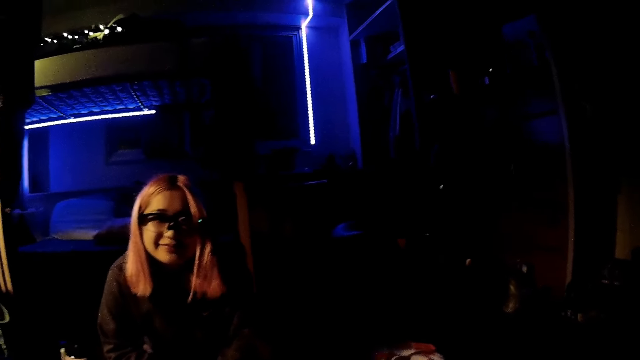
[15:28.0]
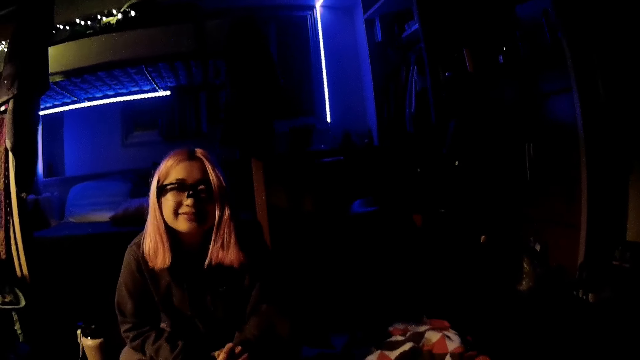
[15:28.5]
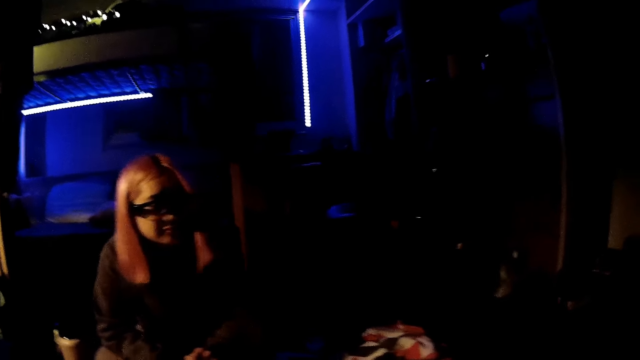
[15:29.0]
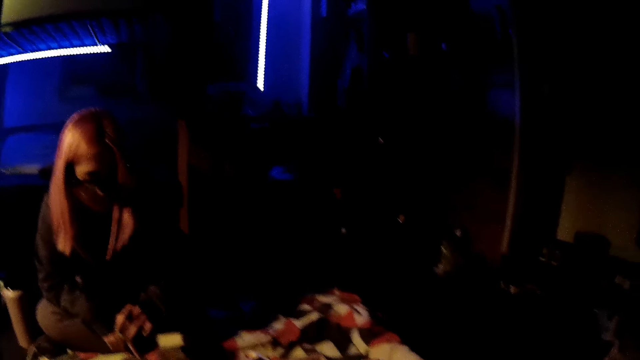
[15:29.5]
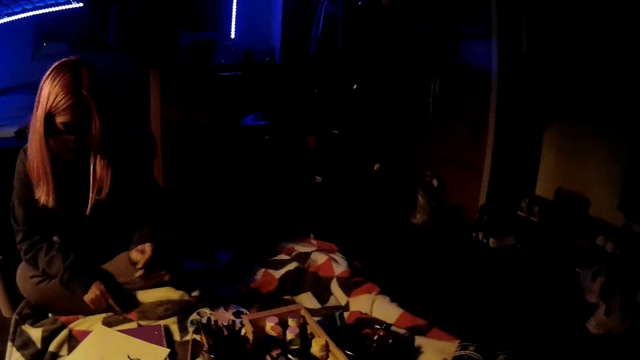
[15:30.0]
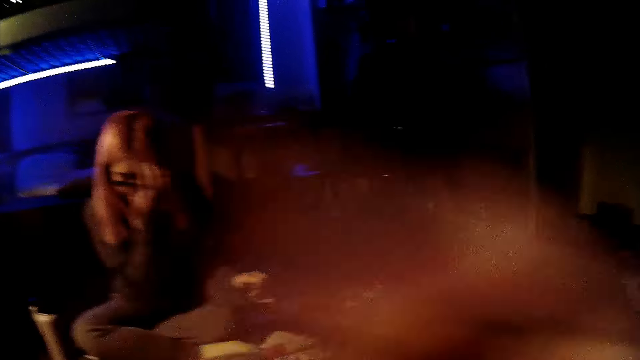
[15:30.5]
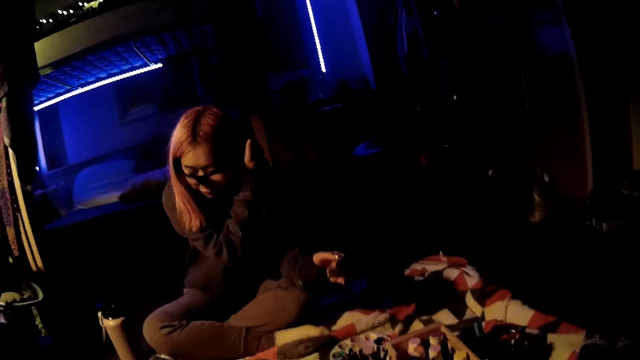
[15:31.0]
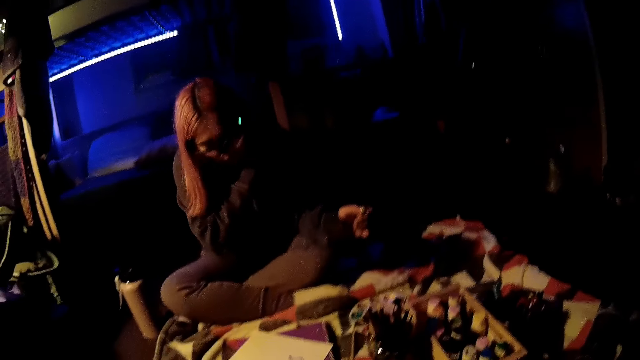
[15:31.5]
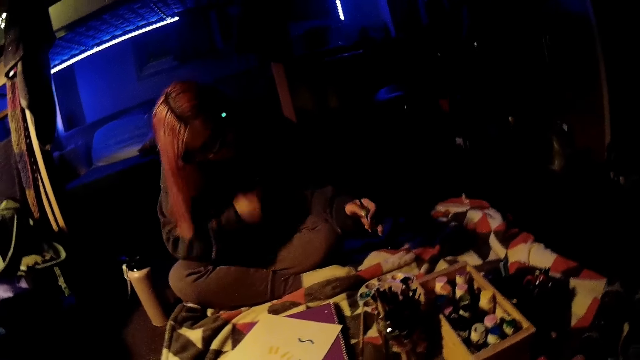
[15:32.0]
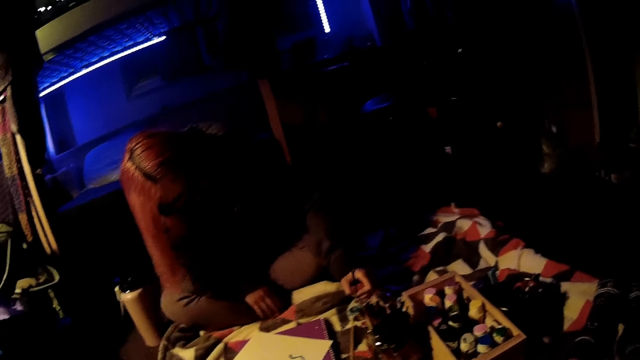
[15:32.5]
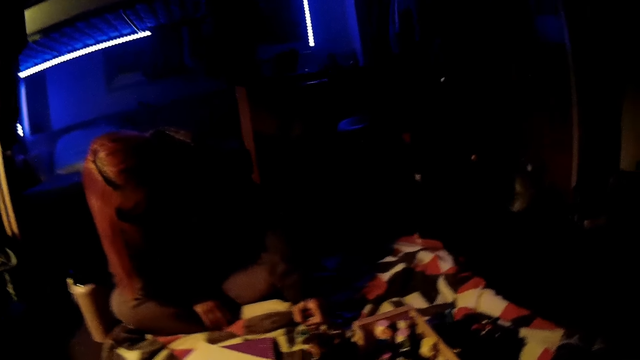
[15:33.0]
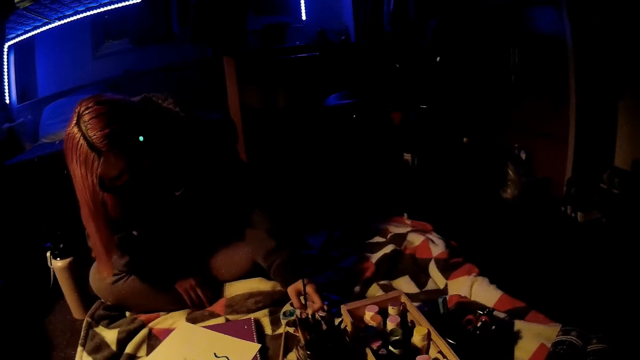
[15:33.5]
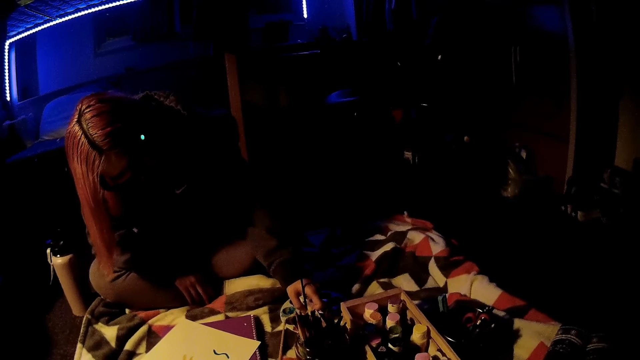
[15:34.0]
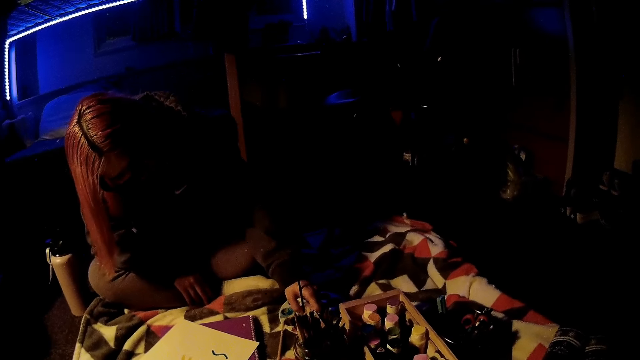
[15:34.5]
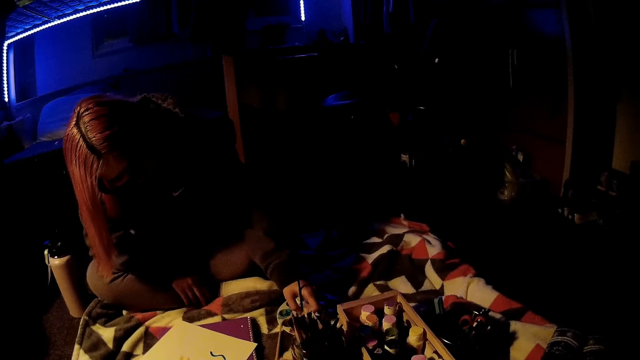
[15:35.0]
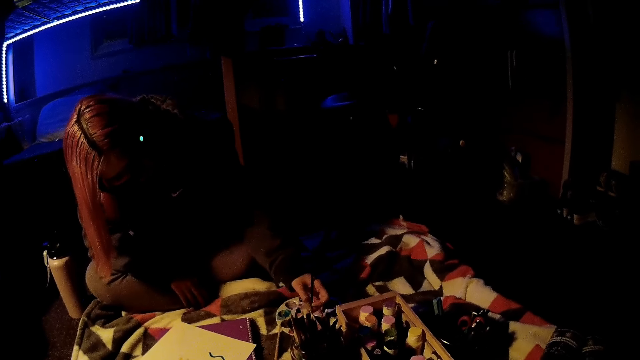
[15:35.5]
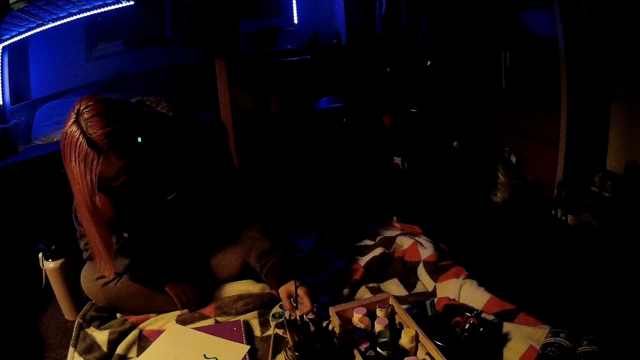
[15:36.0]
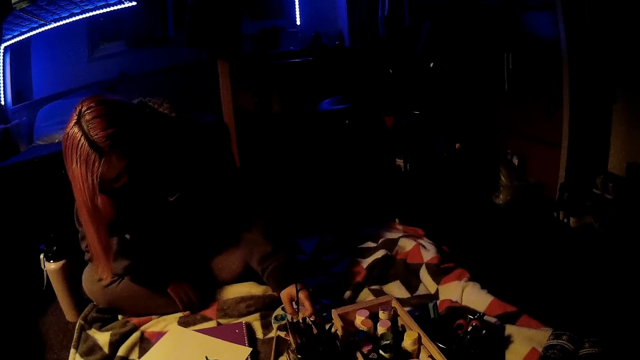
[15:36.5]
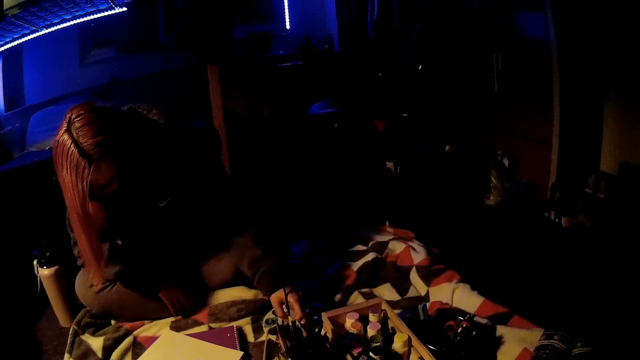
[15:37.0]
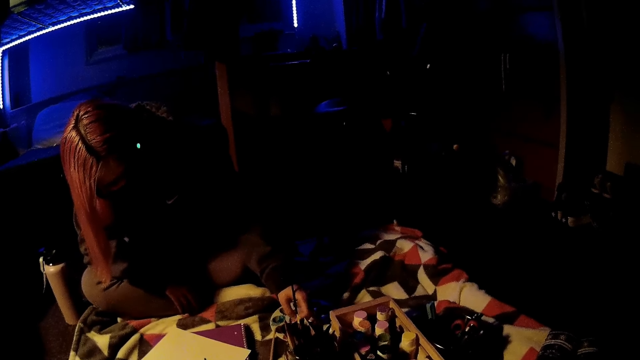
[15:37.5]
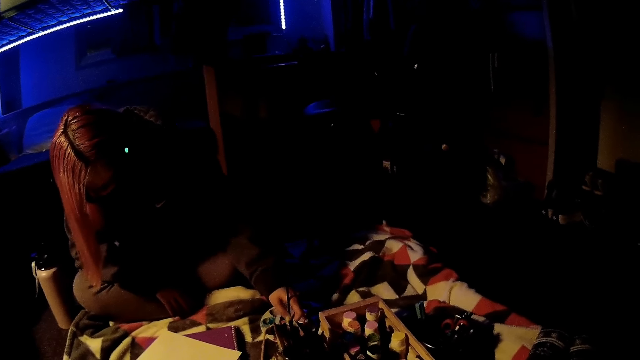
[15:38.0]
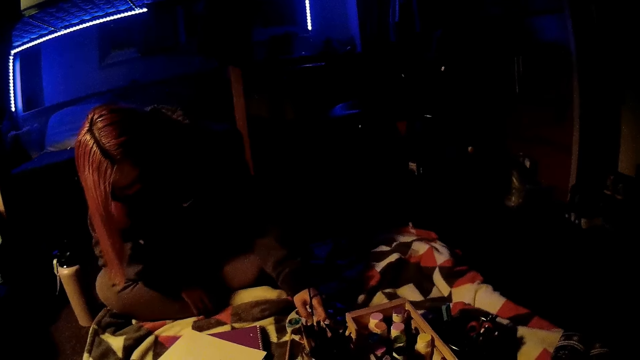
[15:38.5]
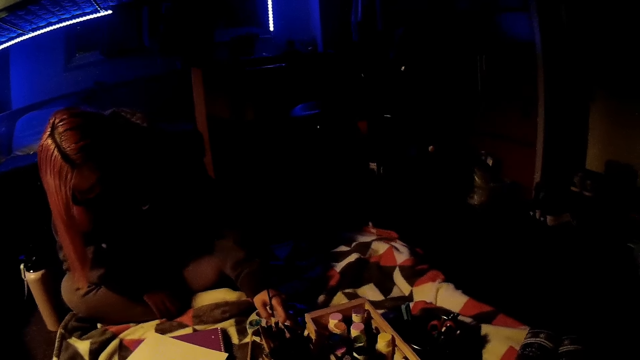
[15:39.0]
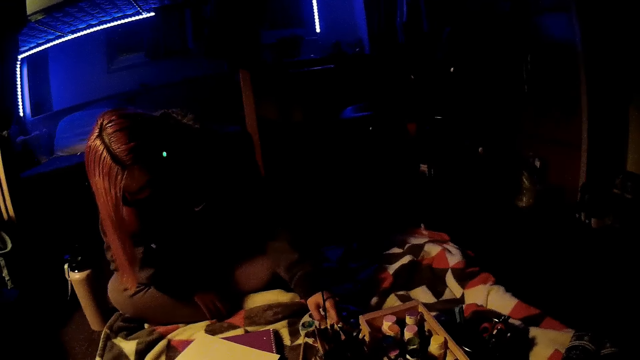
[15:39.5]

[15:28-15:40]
A woman smiles at another person. She nods her head, looks down on the paper and makes her hair. She dips the paint brush or drawing pen into the plastic with her right hand.

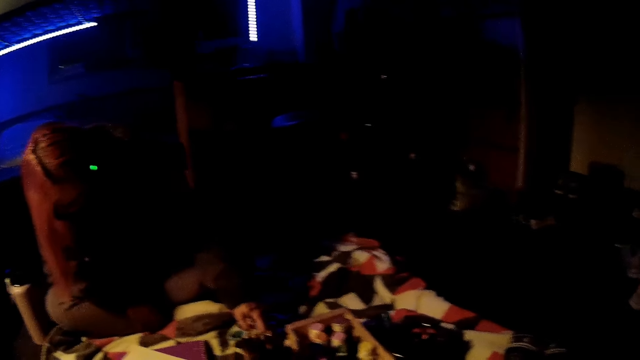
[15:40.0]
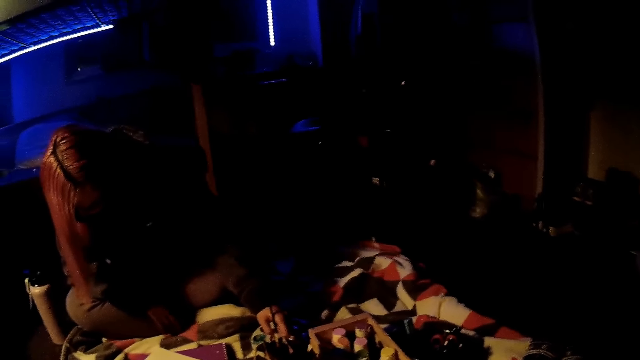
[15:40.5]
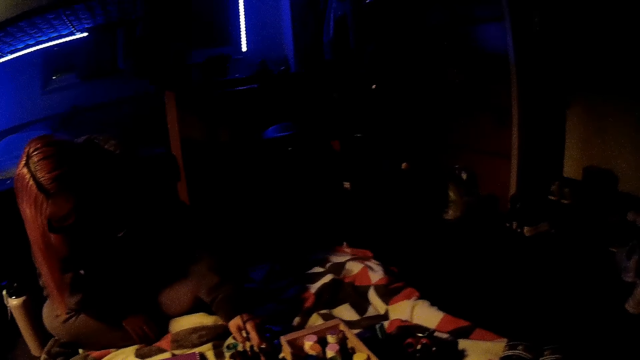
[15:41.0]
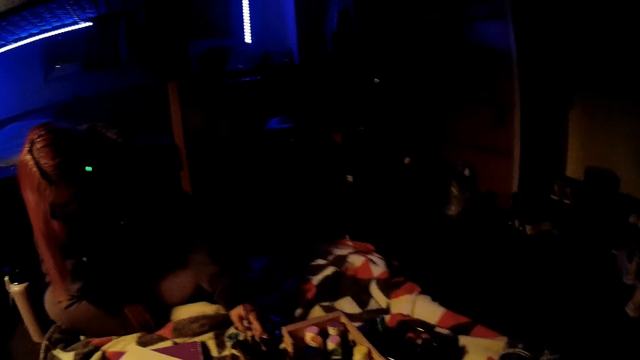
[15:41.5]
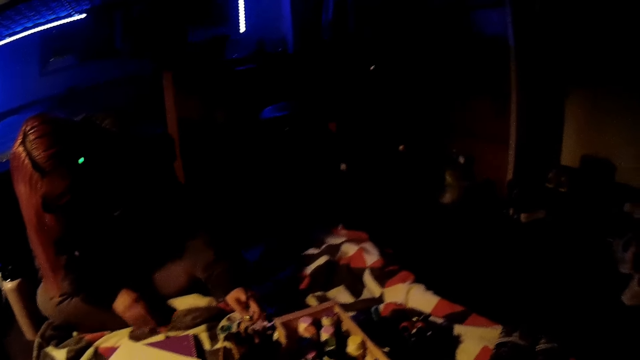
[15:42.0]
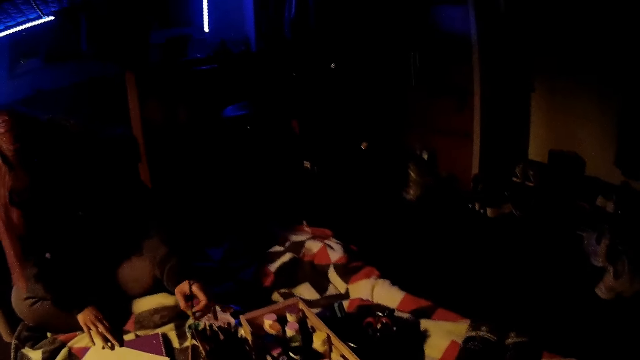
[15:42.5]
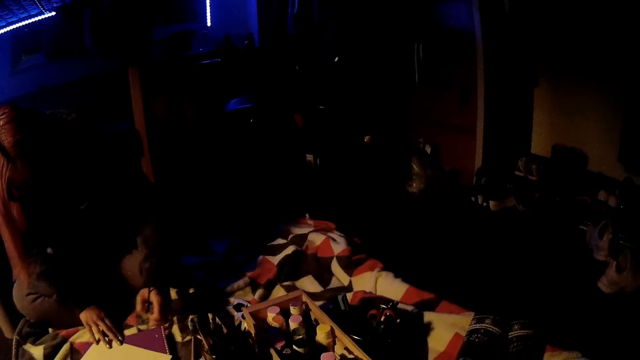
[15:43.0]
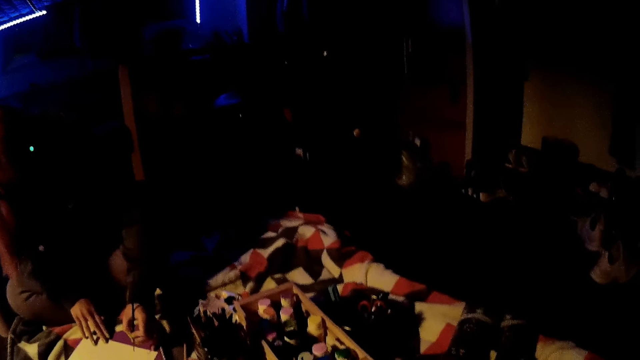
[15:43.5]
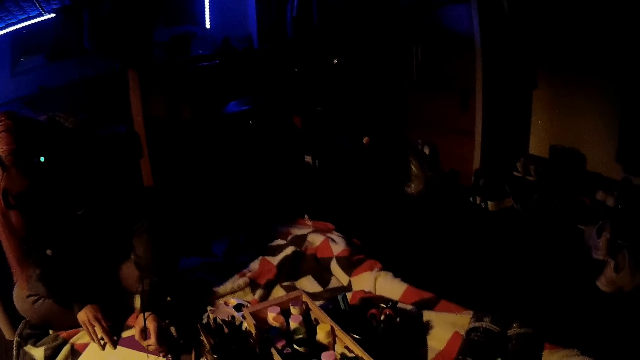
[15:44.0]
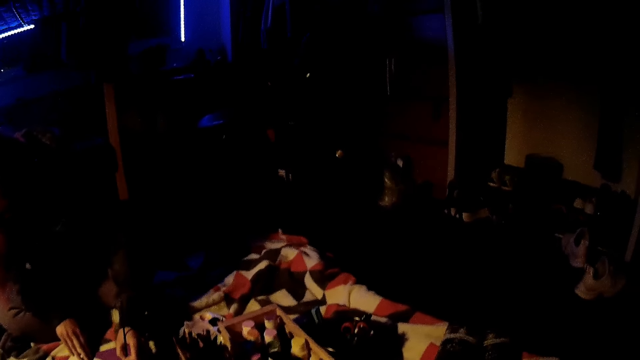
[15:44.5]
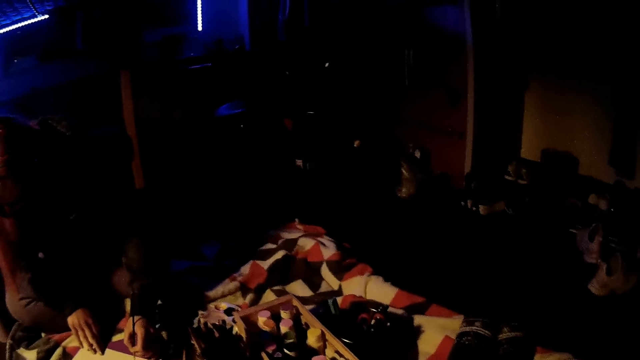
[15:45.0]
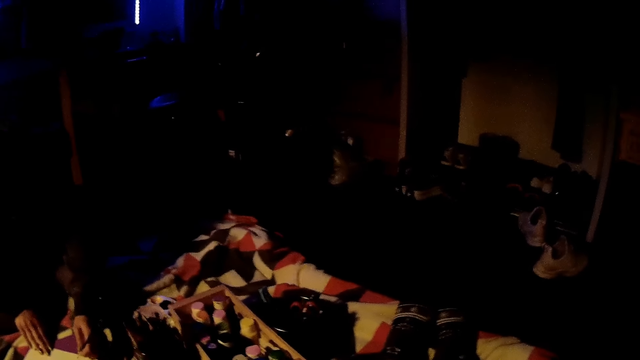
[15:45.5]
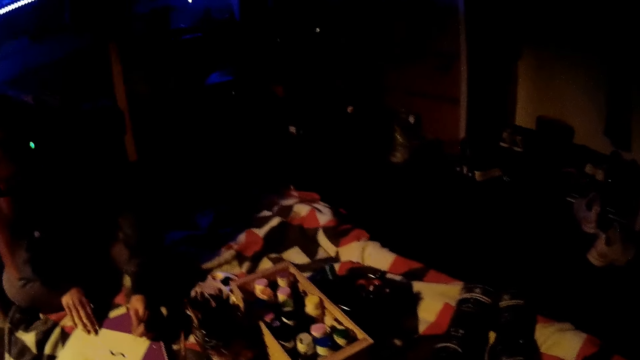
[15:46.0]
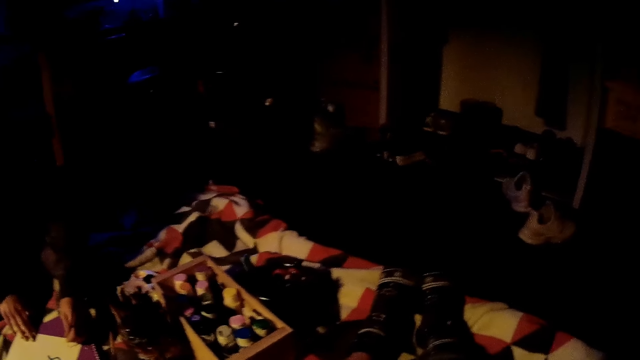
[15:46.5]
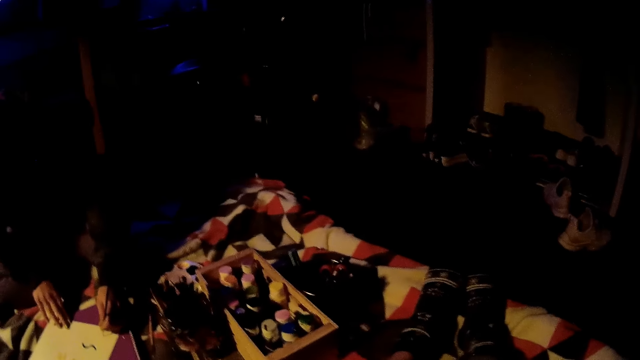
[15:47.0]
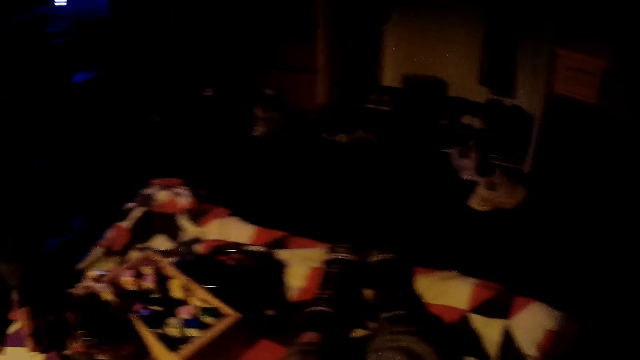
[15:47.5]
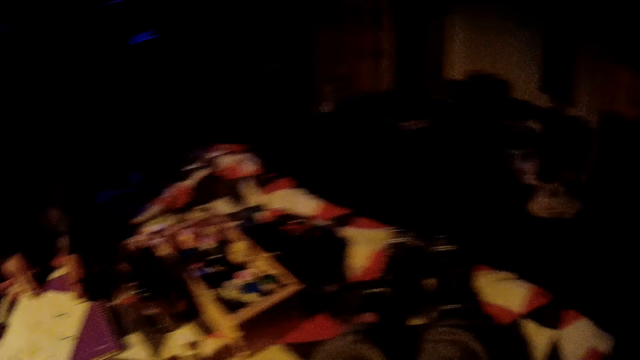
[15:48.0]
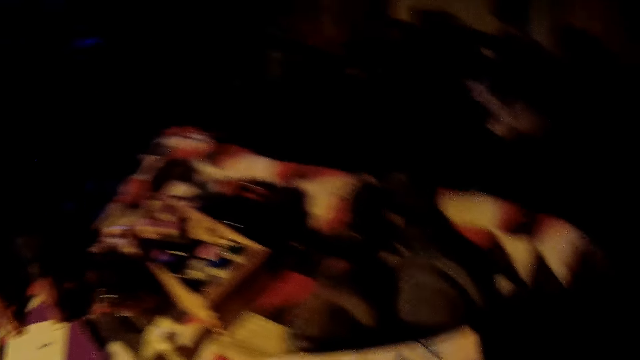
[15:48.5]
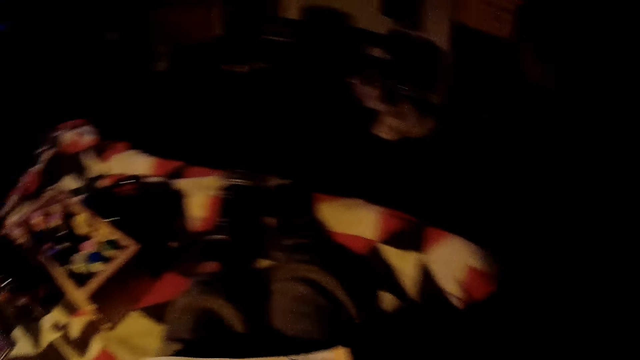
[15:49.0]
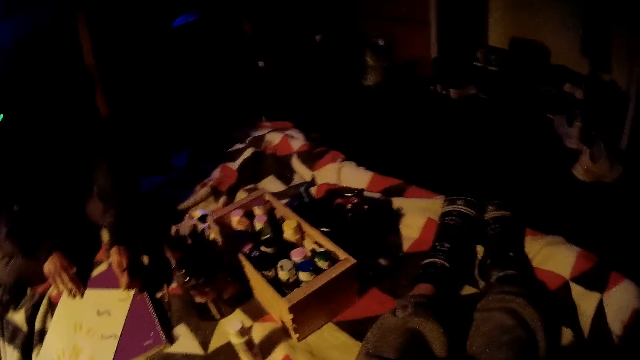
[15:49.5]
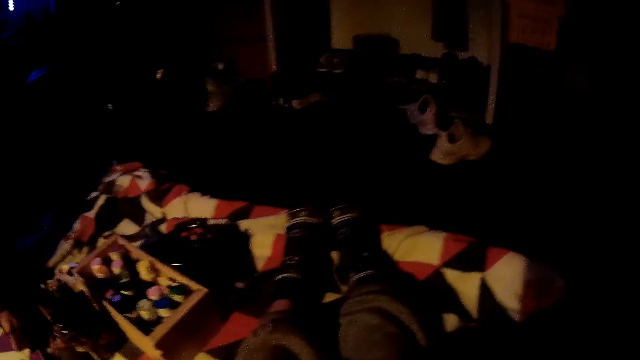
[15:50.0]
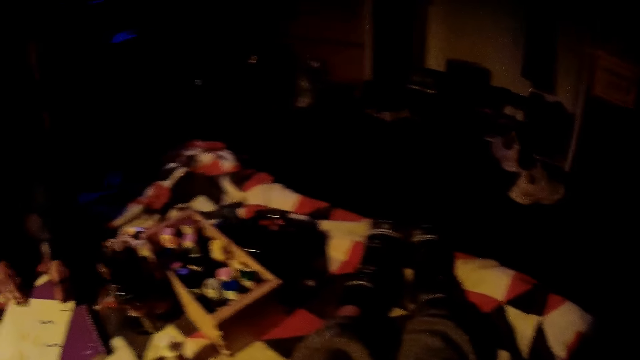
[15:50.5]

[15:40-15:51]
The woman removes the drawing pen or paint brush from the ink. She holds the paper with her right hand. She paints on the paper with the paint brush in her left hand. She puts the drawing pen on the paper.
